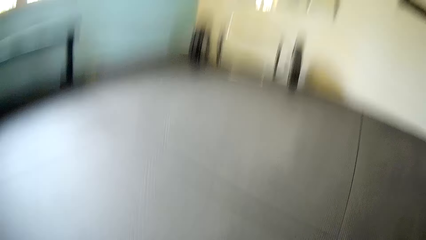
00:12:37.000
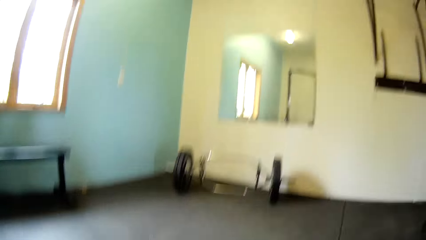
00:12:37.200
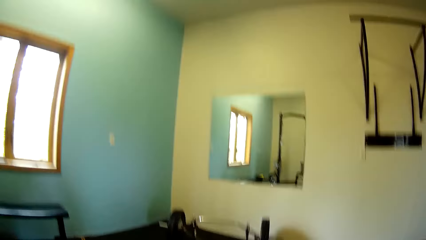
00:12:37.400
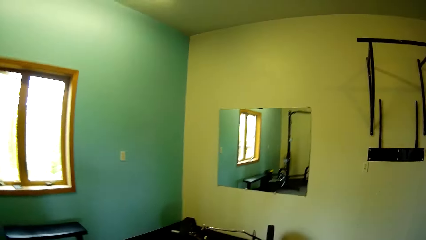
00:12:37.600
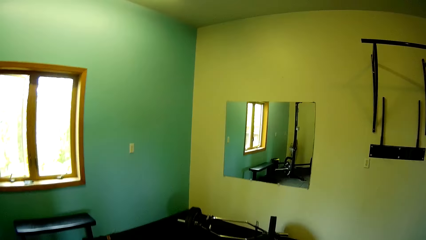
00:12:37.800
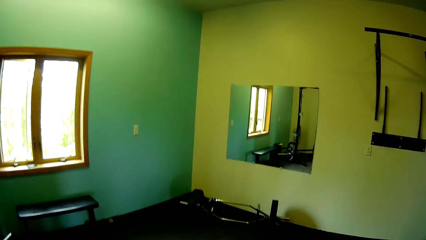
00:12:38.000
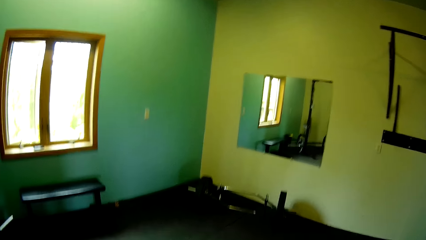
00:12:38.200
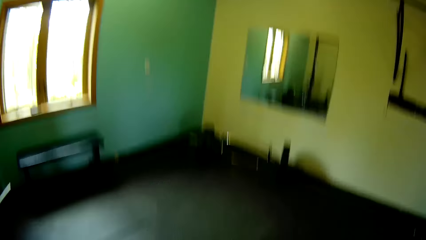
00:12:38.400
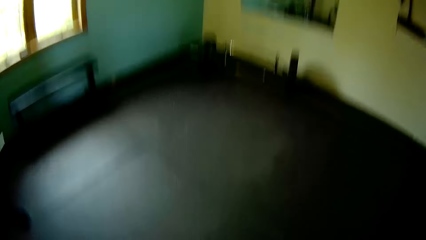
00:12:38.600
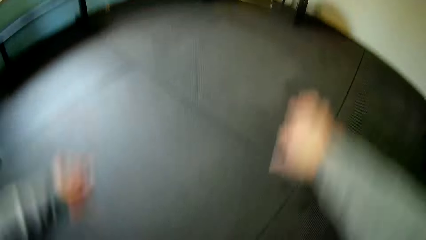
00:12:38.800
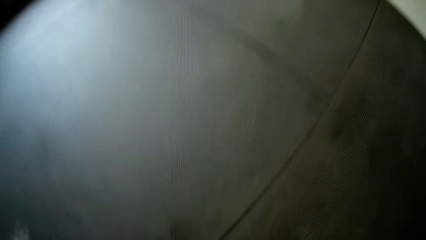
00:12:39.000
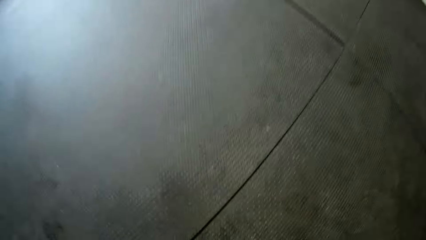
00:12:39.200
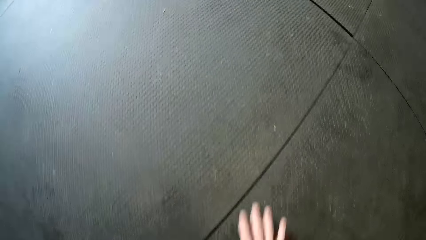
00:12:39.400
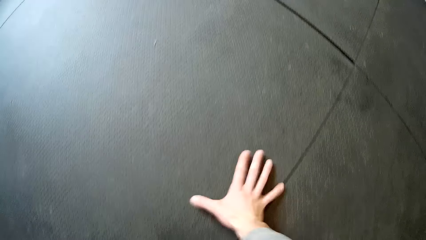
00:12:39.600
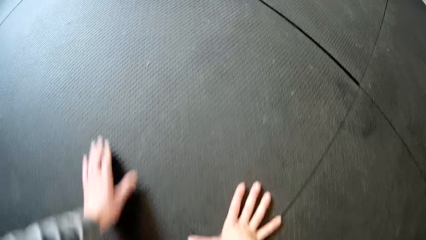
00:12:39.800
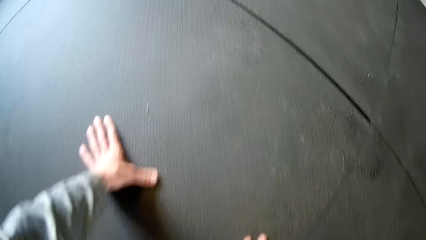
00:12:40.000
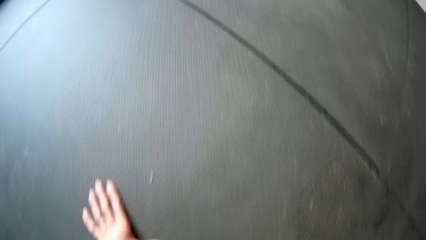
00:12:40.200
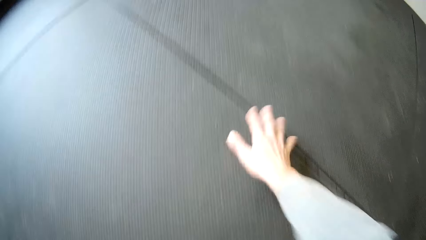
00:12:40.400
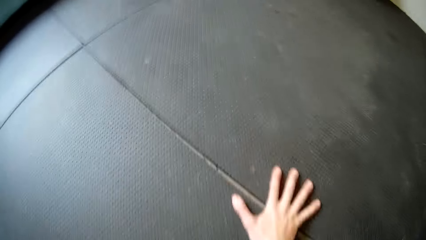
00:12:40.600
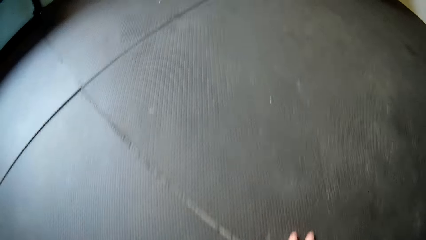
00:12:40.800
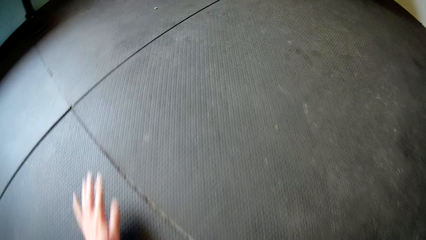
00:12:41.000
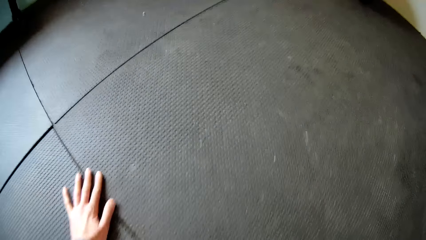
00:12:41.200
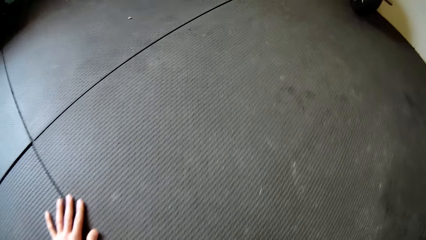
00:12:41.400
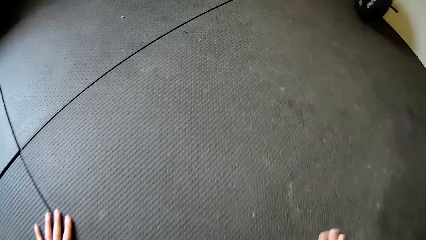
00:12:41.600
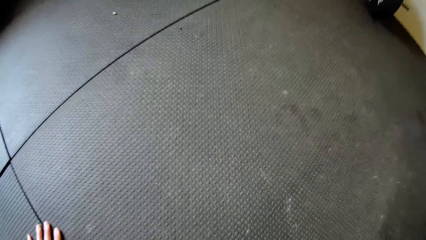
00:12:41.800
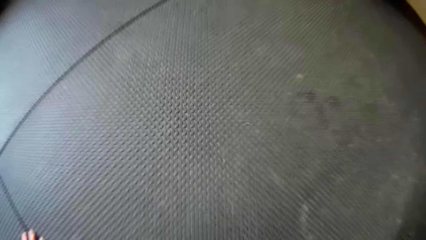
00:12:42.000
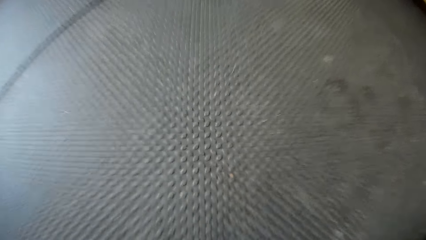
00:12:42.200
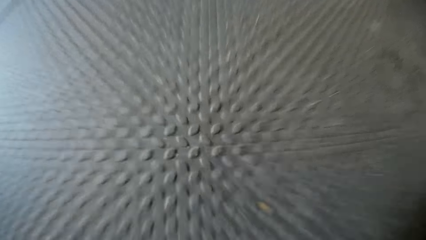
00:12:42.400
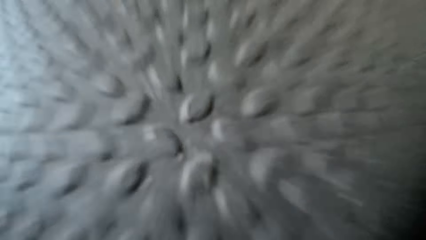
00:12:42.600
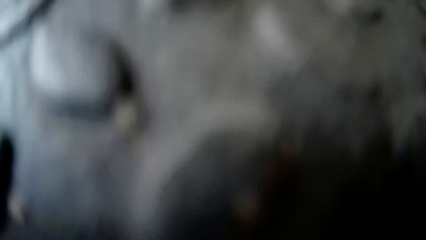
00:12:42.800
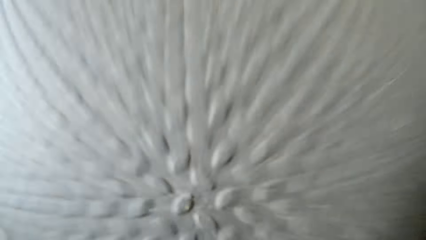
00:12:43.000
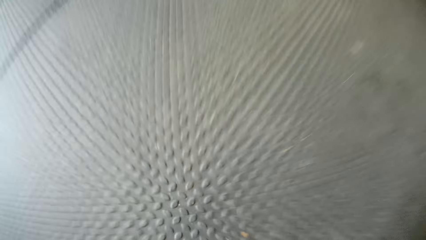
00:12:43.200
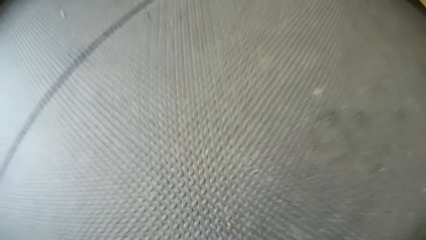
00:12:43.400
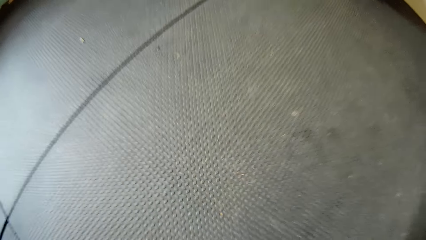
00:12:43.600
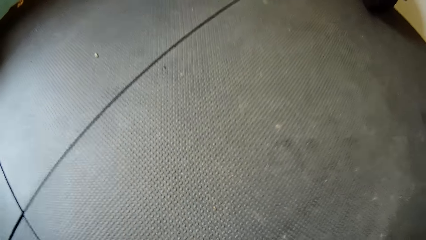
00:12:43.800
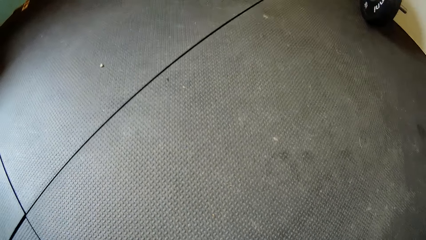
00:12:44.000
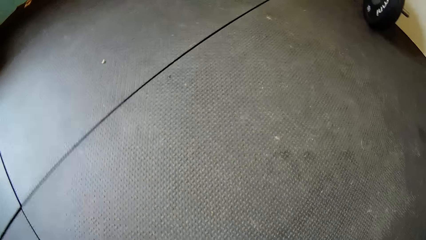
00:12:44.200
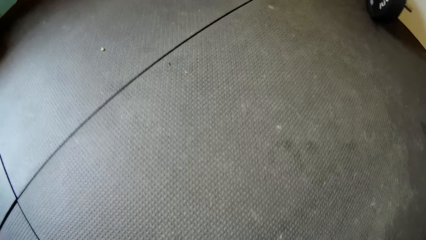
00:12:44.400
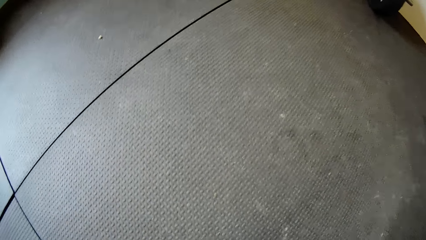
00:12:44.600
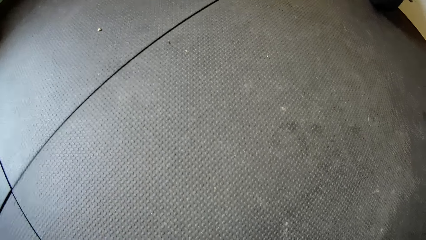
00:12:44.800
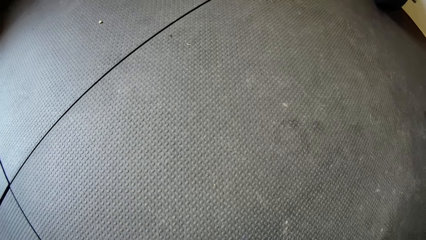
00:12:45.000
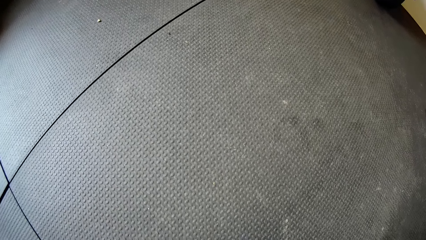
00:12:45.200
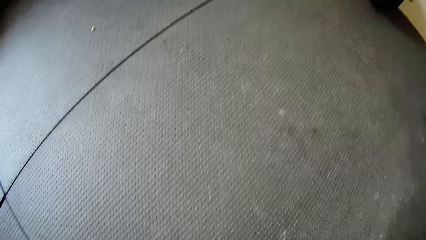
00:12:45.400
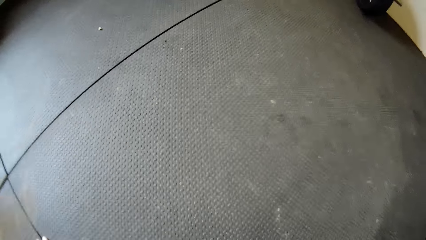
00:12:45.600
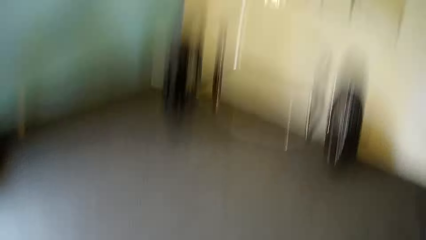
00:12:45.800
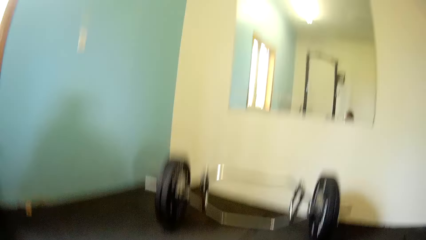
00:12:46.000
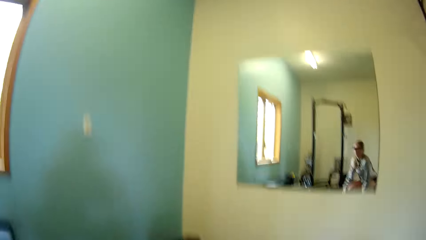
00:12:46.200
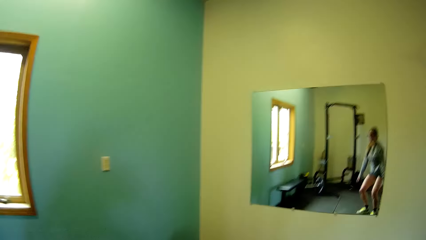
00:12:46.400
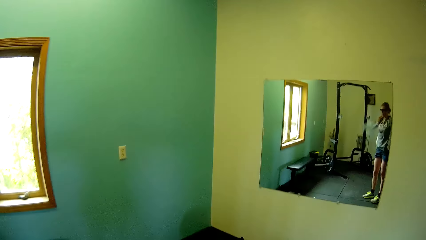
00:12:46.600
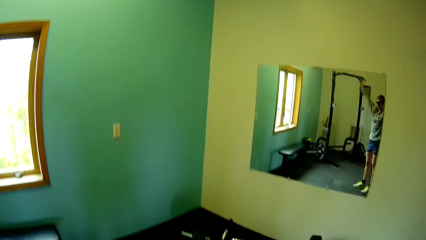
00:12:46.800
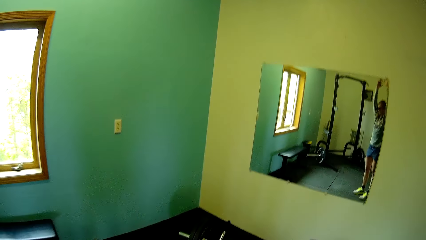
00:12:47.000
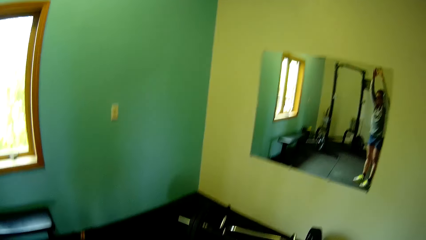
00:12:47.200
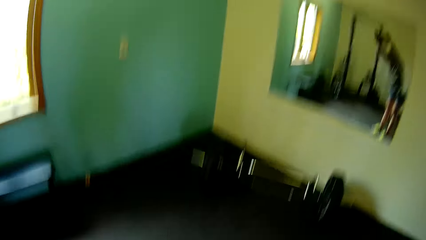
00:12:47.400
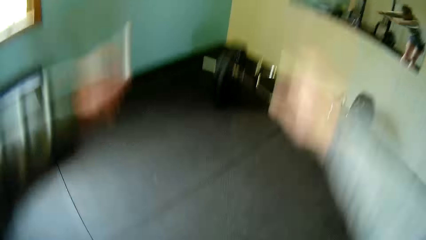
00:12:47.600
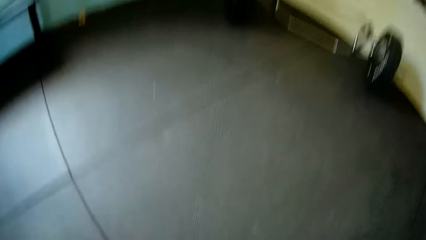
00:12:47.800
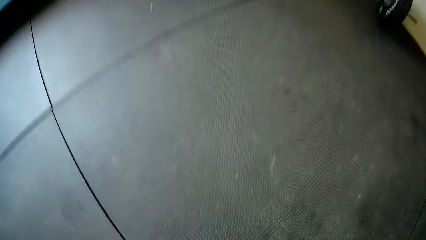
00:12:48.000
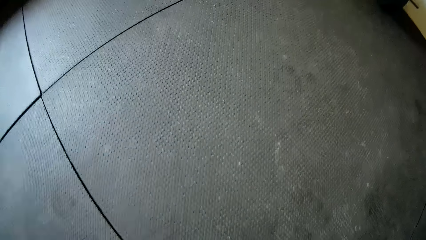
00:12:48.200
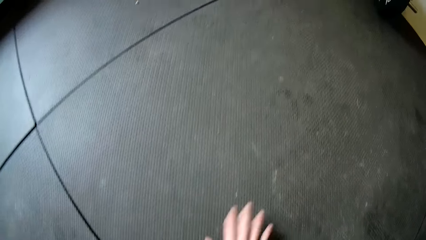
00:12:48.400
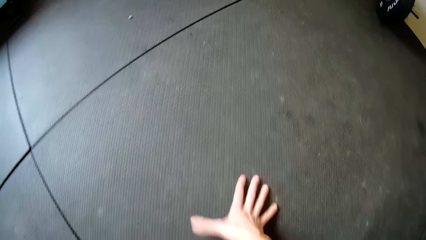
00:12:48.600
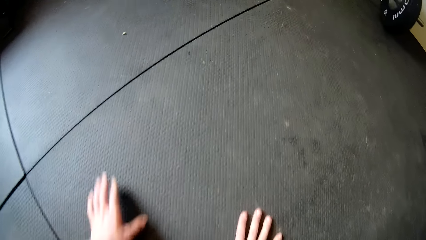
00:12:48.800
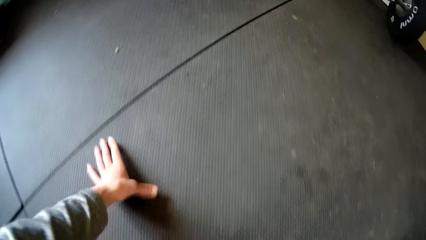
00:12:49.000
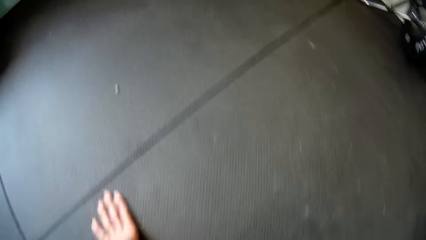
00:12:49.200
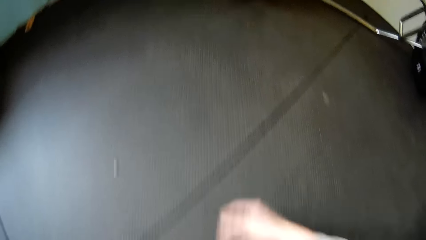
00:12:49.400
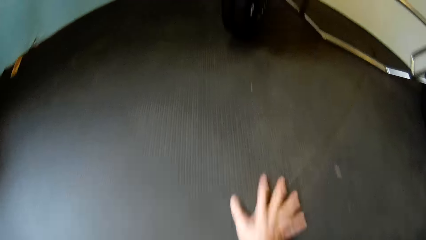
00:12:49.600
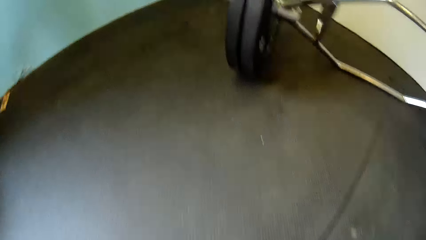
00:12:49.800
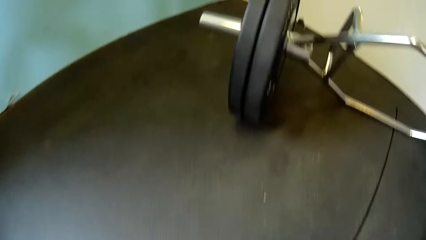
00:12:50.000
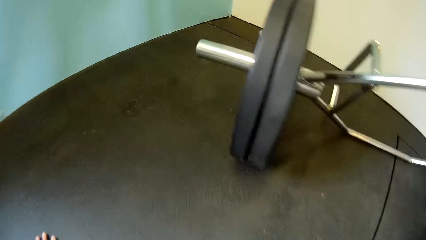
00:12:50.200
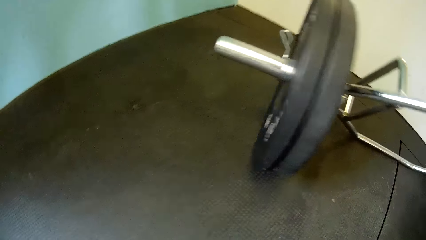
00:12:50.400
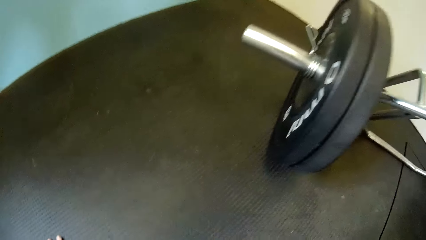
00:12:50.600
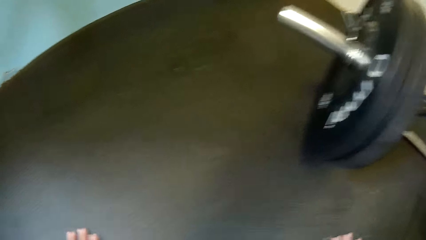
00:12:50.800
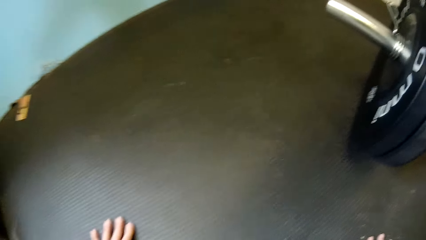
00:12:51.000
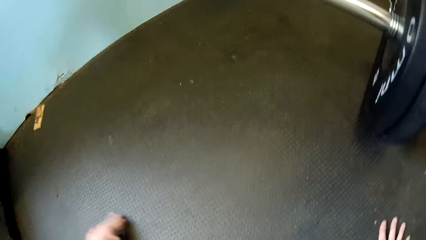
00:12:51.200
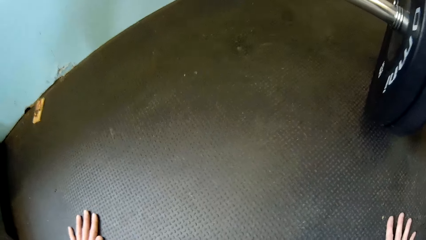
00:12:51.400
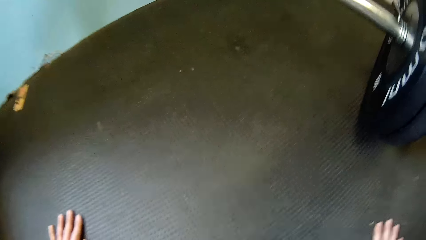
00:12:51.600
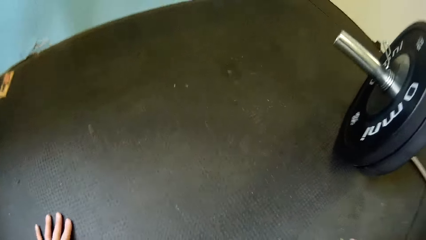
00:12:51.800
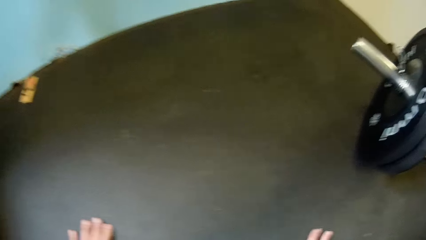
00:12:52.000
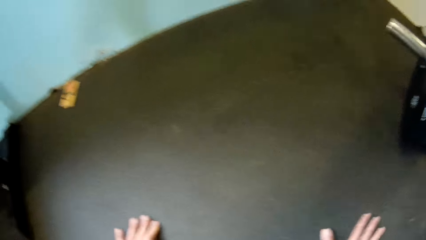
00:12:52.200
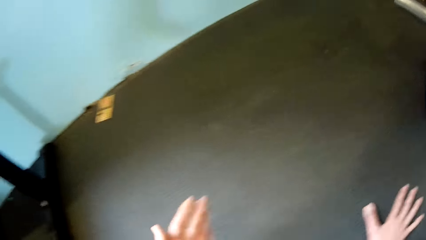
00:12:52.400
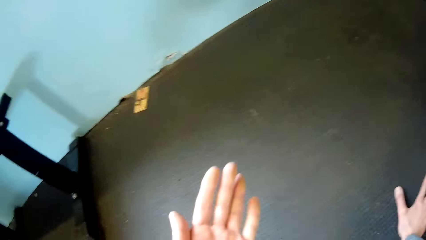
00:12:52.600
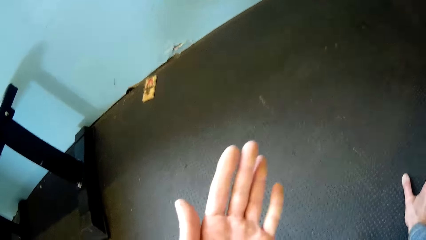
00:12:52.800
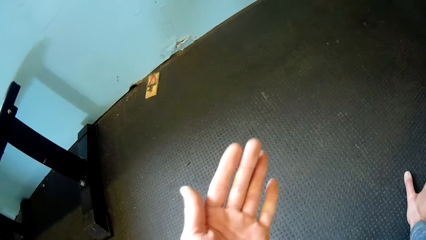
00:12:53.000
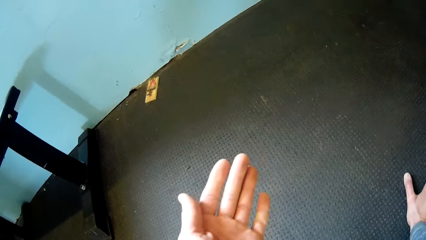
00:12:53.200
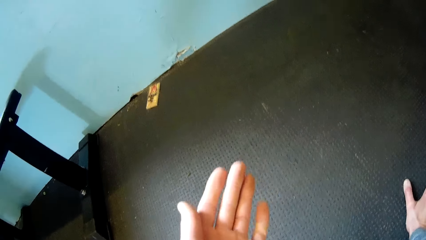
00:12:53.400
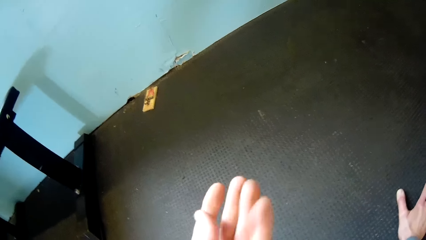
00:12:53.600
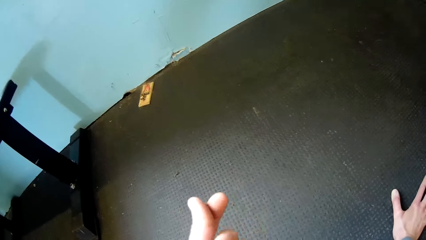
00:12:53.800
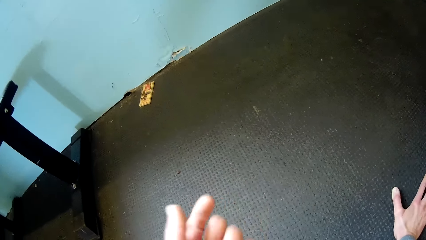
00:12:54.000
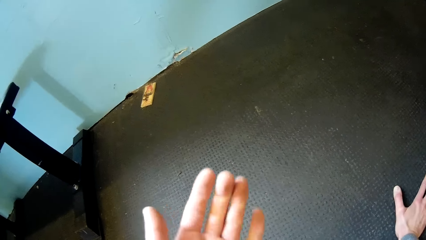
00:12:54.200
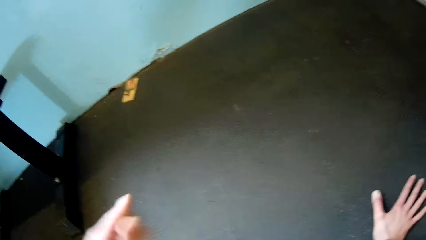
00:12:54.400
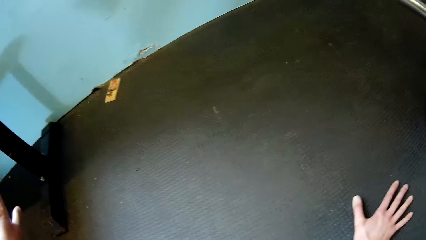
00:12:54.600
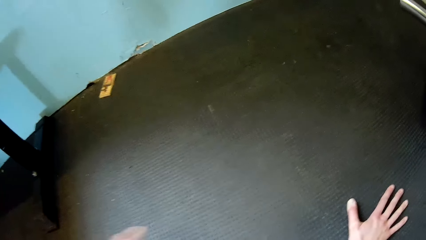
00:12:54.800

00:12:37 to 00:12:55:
The camera wearer stretches his hands. They place both hands on the floor. They crawl on the floor. They do some press ups. They stretch her body. They place both hands on the floor. They crawl on the floor. They look at the hand. They rub her fingers in her left hand together.
